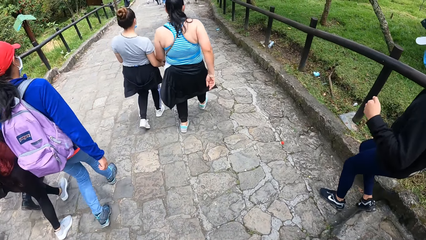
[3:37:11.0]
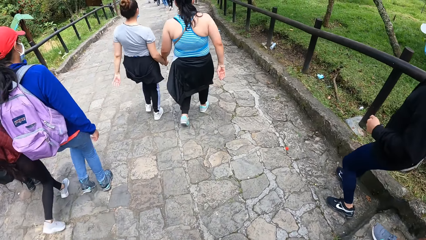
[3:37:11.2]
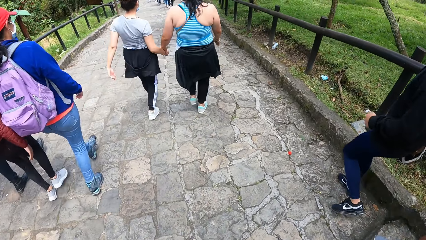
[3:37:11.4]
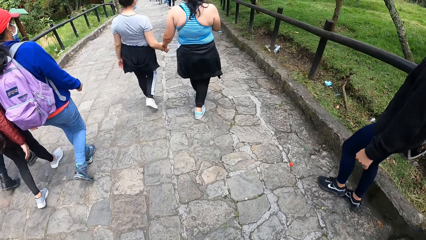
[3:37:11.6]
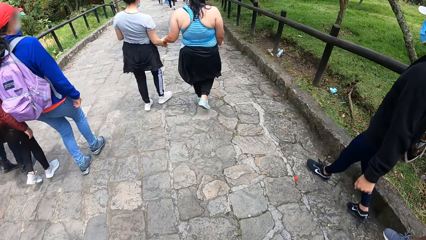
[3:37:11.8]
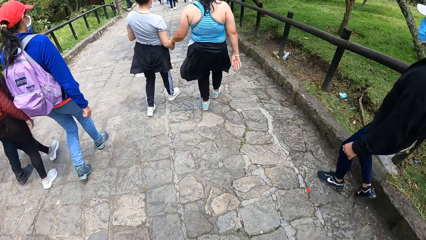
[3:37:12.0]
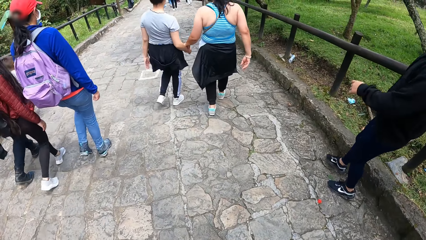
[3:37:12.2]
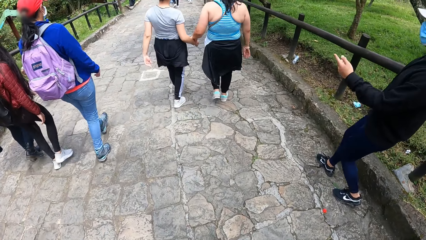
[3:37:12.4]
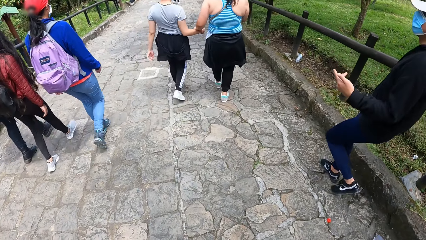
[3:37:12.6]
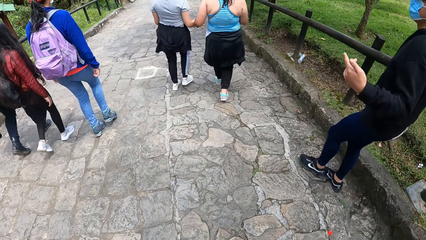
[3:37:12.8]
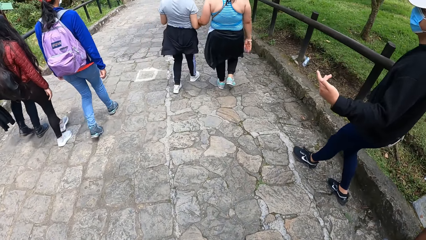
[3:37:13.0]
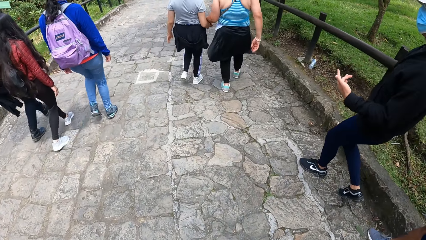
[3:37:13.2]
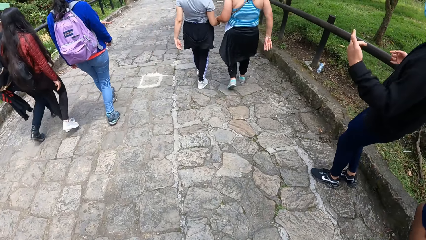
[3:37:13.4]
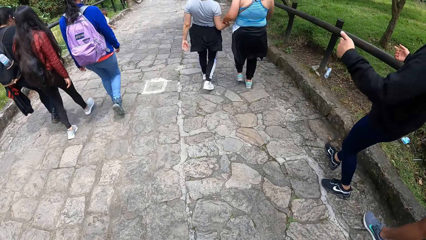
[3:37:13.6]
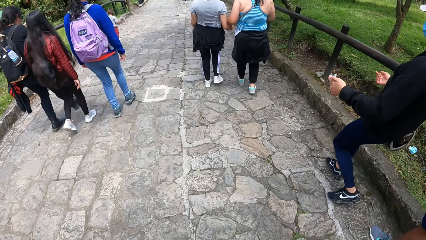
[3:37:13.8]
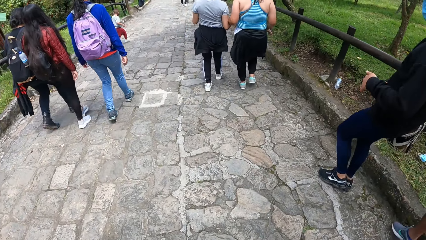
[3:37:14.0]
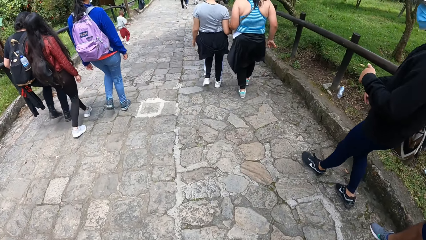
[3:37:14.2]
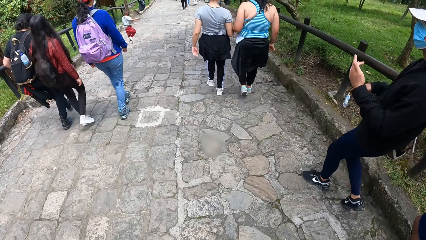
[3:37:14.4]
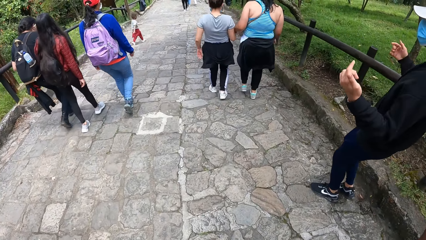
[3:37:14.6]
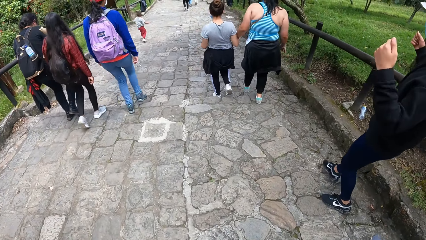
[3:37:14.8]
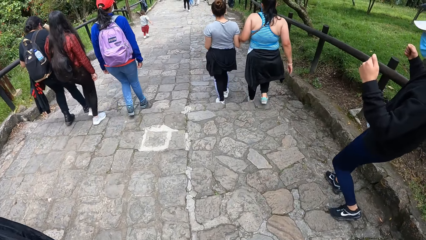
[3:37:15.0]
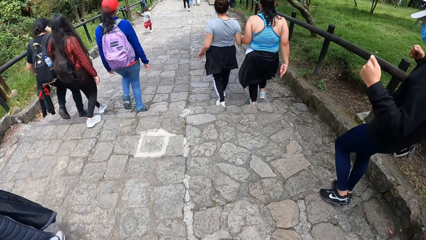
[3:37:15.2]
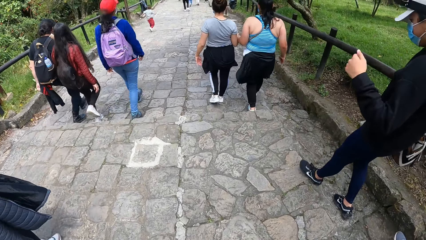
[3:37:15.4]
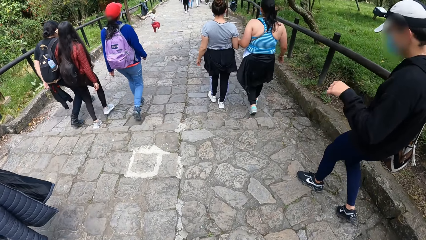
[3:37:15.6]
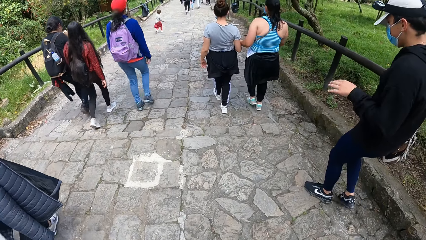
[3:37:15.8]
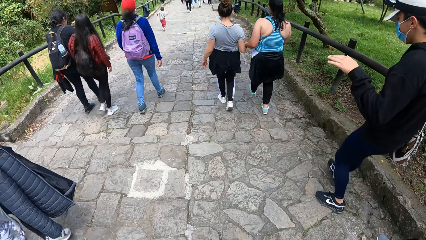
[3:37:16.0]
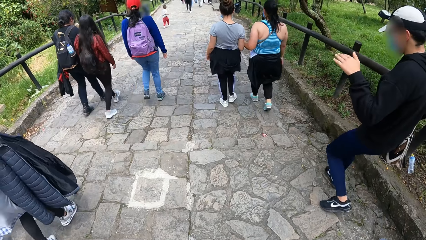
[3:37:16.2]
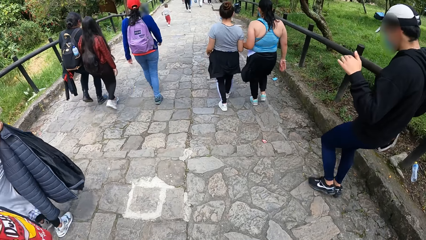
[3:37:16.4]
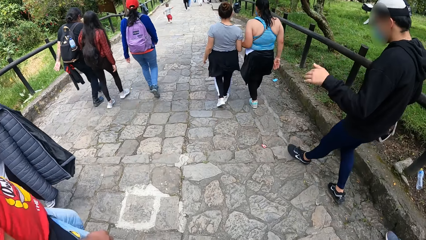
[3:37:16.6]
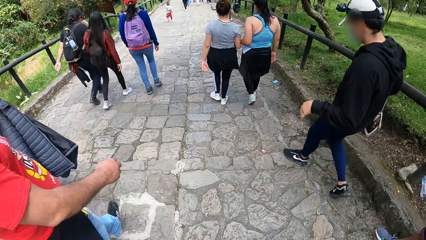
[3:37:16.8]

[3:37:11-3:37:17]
The camera wearer walks on a pathway.

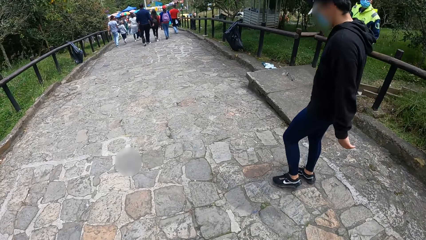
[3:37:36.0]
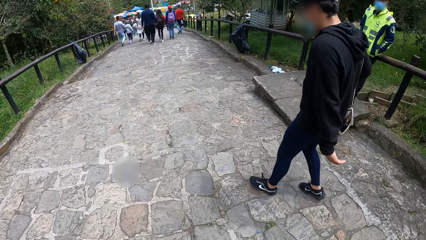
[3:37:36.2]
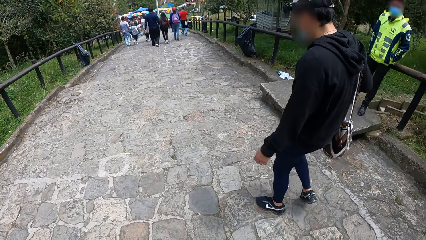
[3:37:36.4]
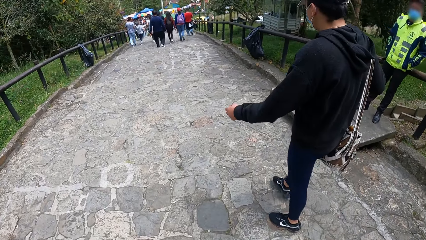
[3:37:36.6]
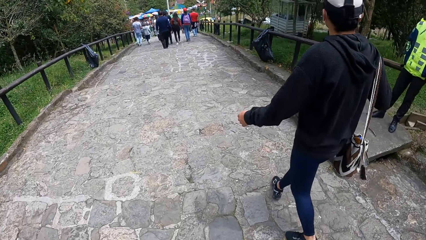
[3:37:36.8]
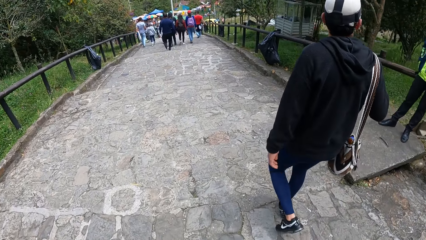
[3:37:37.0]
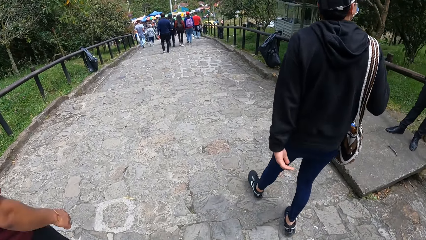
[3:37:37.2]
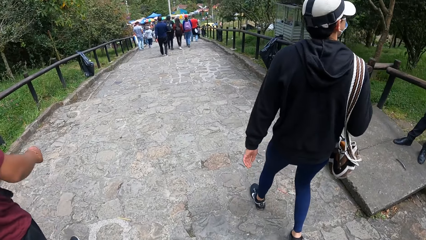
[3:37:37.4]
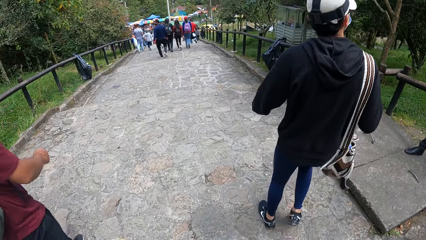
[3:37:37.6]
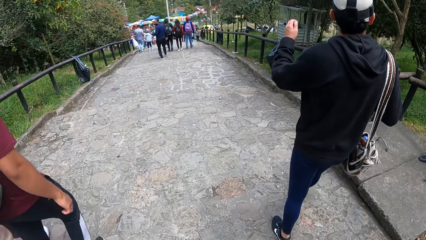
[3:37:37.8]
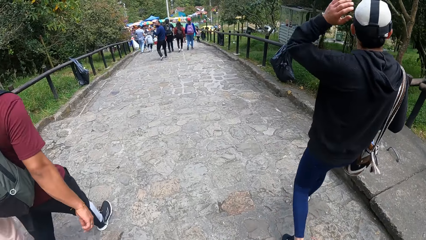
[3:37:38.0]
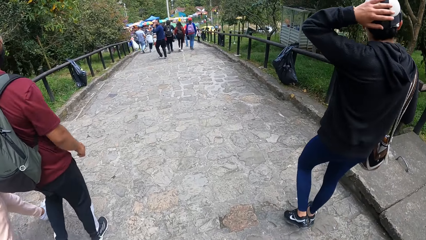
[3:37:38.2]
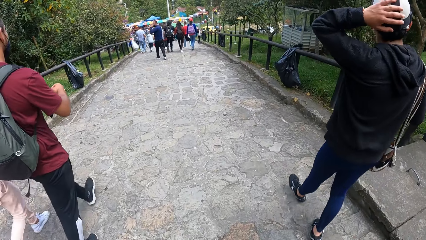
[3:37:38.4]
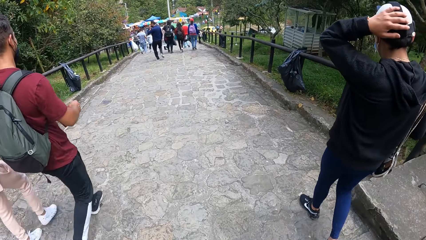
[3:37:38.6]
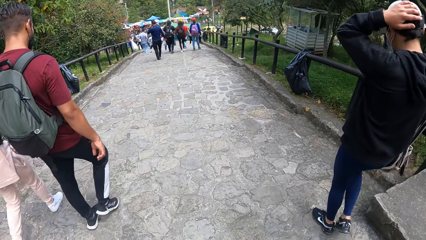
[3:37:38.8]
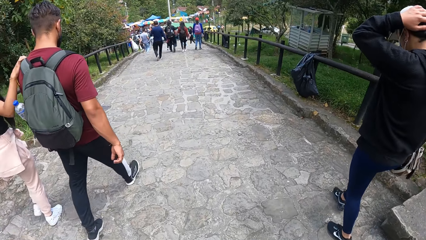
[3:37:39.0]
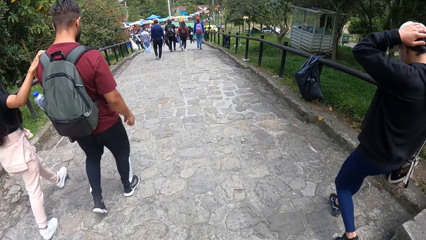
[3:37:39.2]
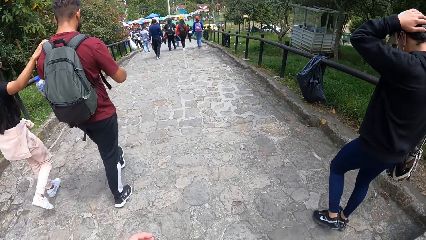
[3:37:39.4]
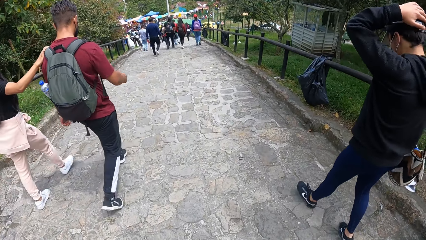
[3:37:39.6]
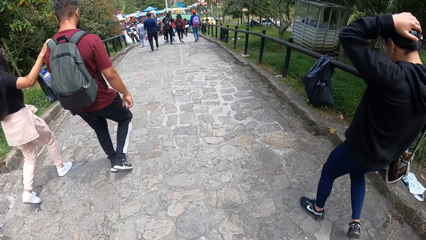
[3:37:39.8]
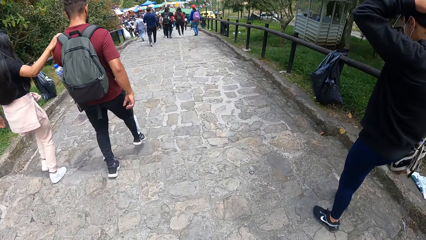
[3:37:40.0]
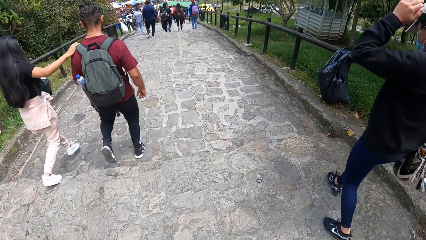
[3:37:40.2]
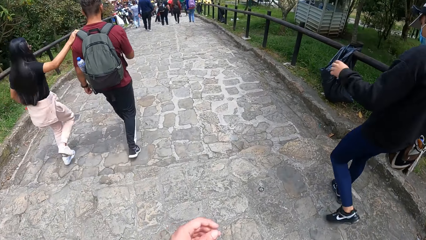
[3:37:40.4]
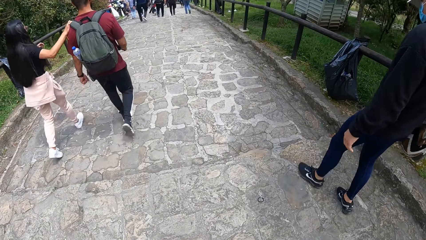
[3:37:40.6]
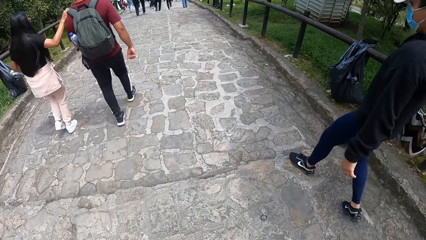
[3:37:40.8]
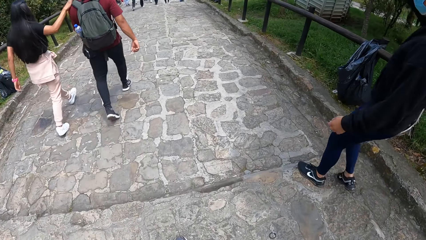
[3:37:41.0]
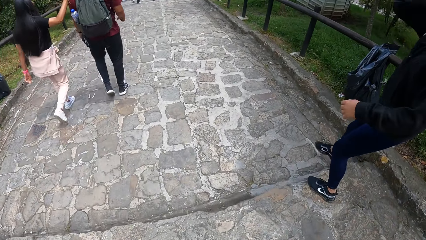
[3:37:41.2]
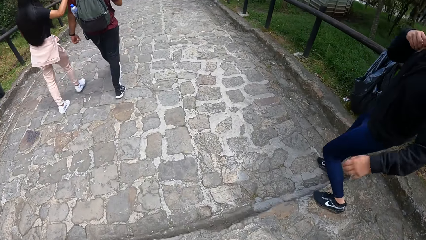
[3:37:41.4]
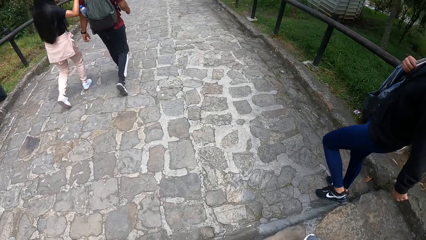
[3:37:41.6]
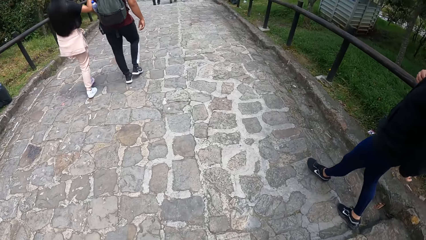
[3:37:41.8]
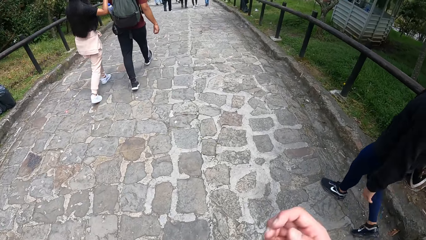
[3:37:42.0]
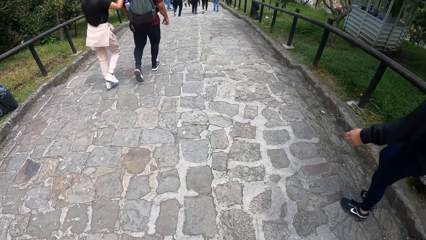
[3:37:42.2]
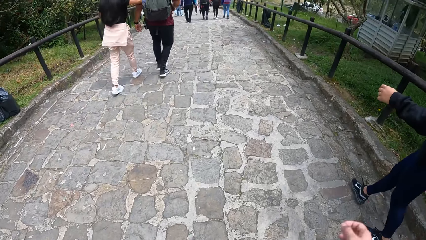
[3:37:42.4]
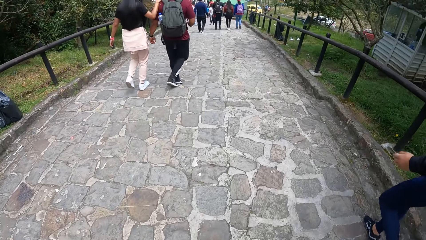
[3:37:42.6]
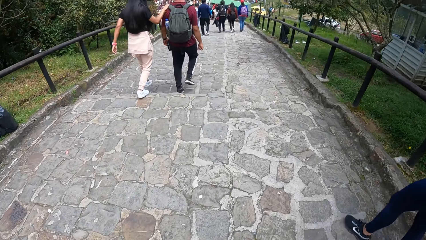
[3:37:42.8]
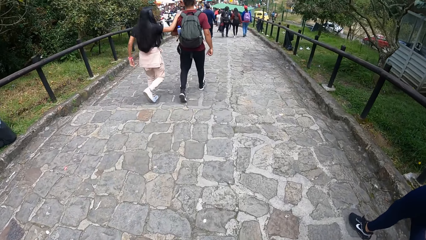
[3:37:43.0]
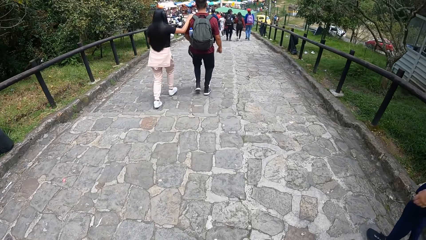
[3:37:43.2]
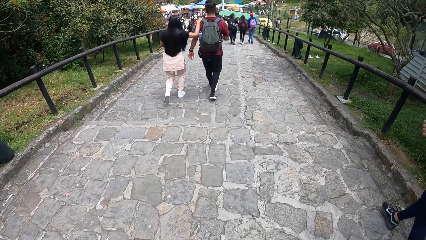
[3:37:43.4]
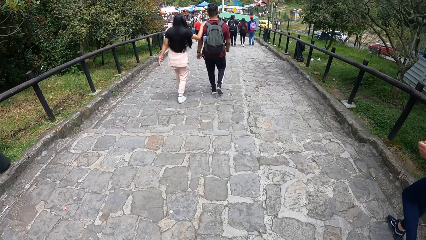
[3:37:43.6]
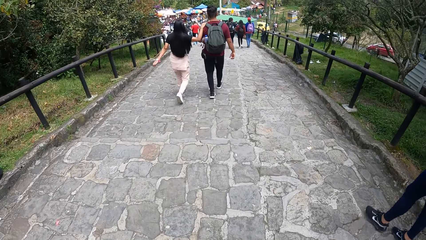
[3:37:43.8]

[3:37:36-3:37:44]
The man touches his head with his left hand.

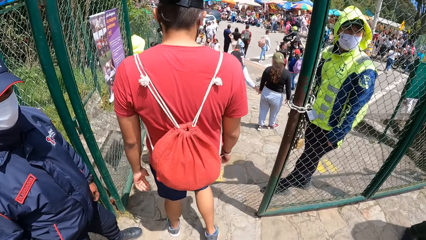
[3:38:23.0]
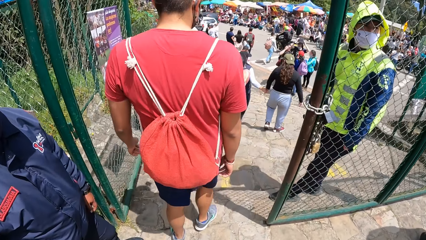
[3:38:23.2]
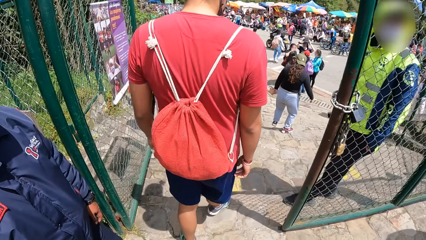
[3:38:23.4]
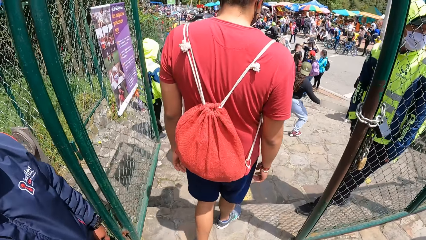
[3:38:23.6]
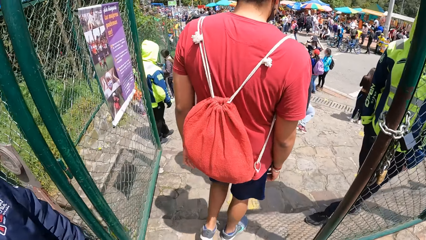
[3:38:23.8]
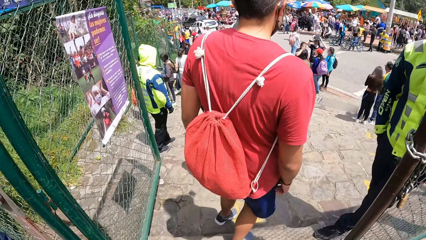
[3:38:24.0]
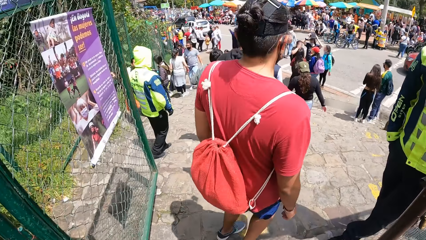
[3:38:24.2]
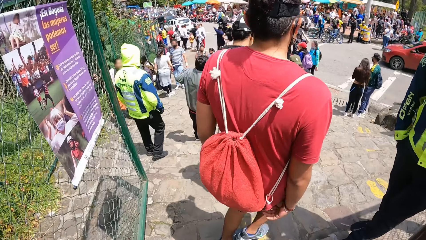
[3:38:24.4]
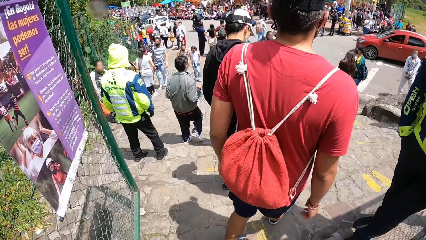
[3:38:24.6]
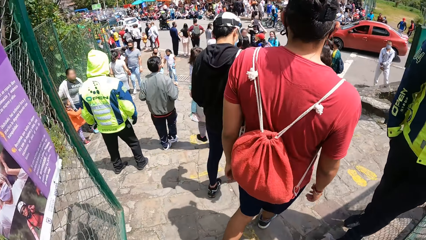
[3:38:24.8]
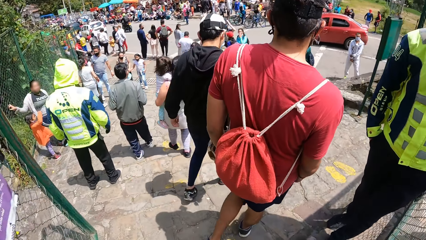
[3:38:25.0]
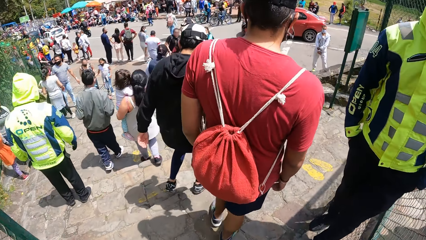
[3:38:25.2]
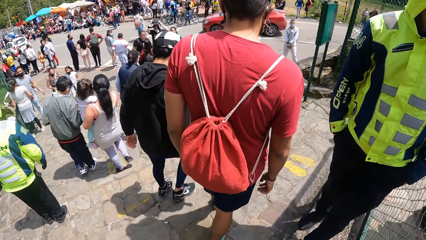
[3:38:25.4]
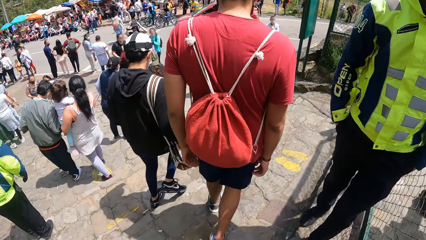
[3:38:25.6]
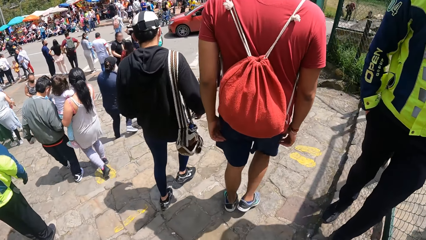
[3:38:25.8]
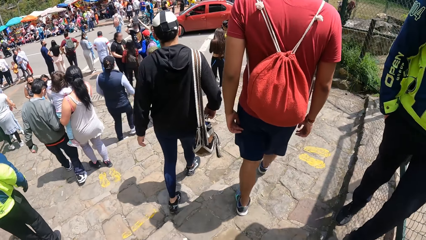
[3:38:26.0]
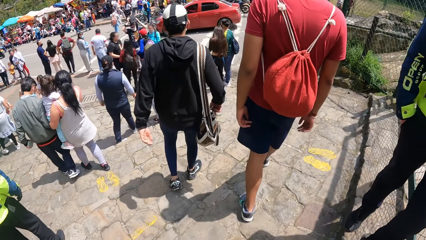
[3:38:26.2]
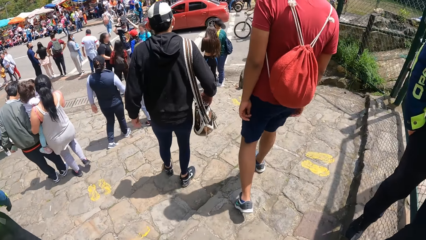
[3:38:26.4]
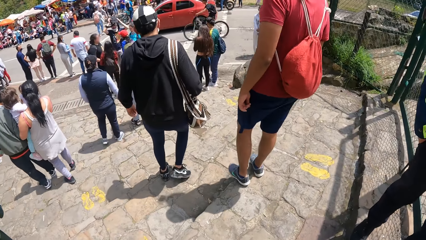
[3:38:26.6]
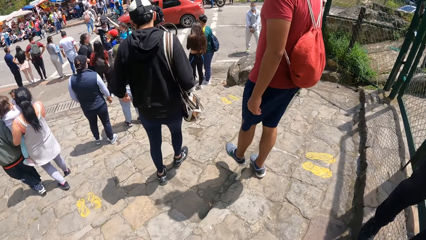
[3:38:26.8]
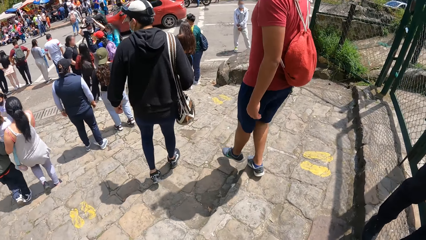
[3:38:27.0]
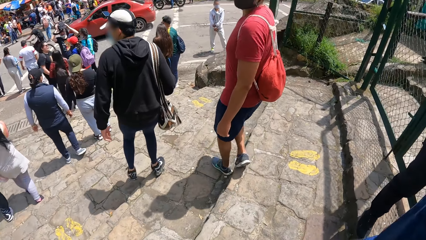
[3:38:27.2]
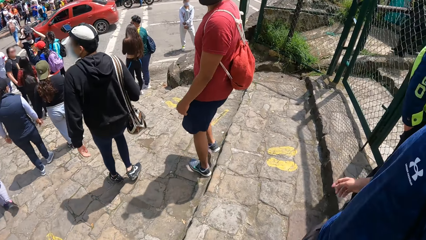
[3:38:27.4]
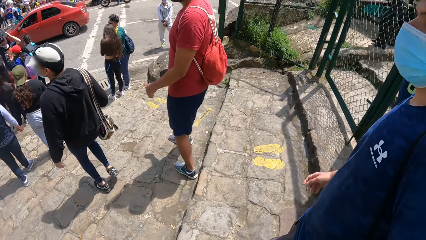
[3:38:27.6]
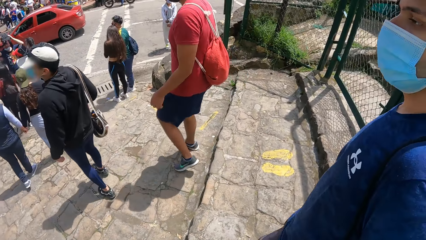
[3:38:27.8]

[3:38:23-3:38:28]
The camera wearer walks through a gate along the footpath. They climb down another staircase on the footpath.
